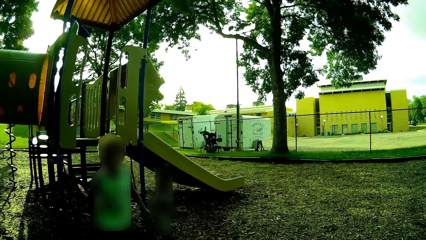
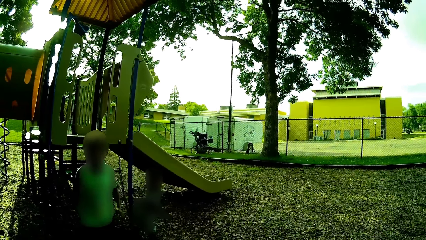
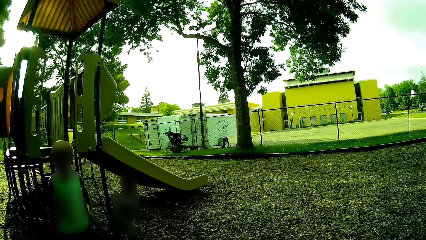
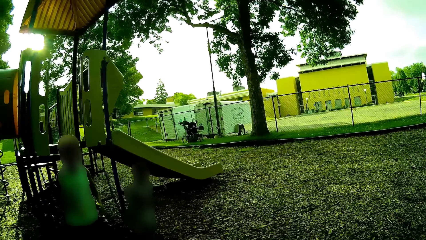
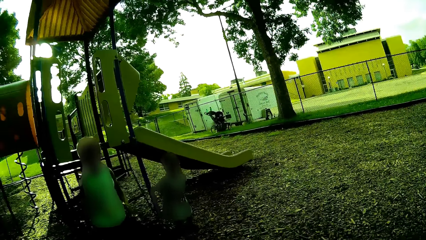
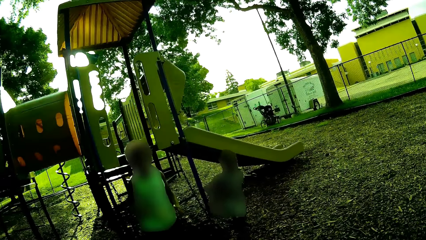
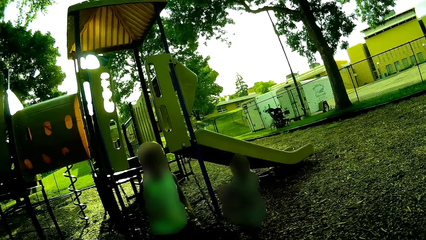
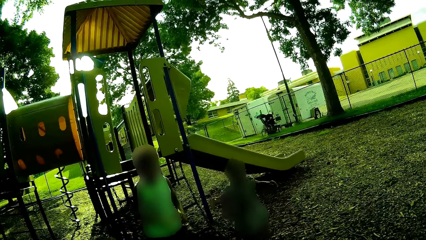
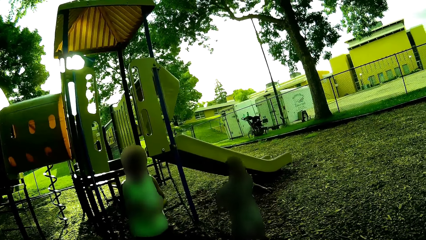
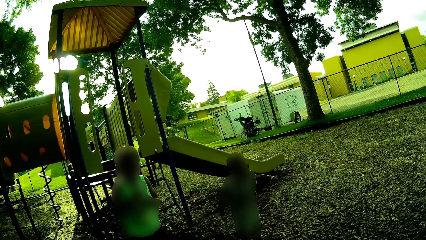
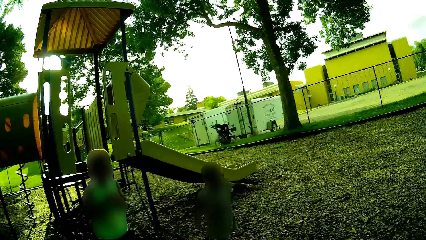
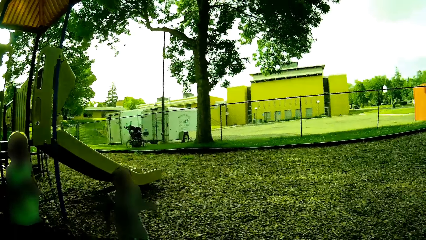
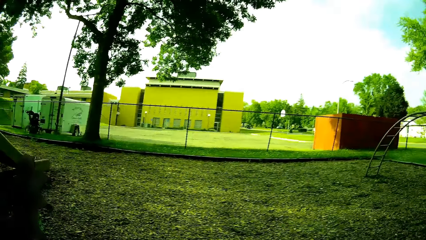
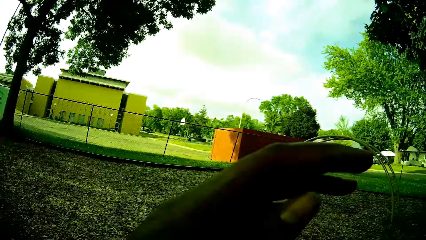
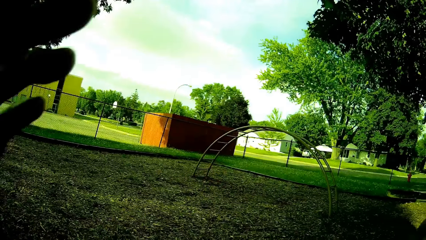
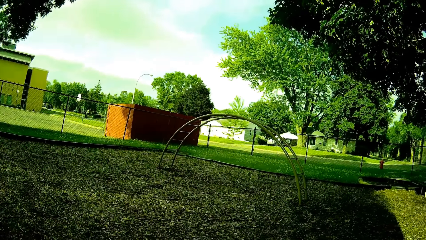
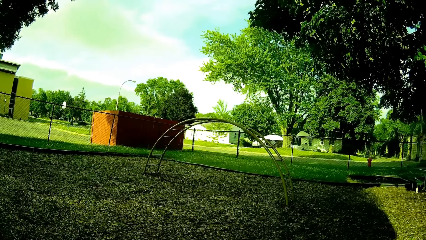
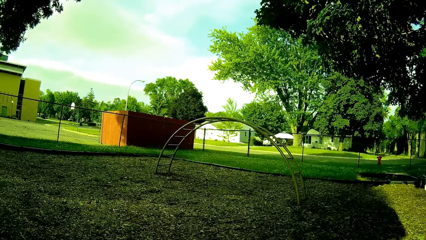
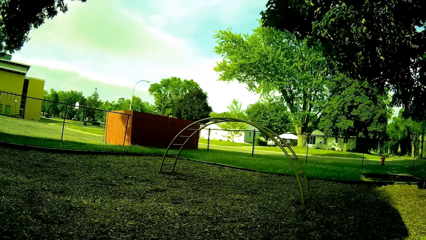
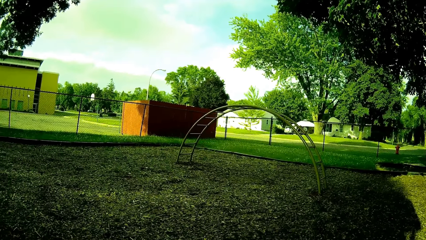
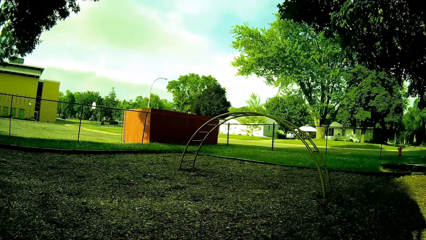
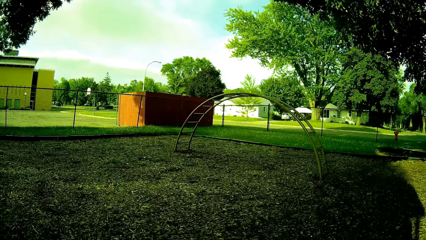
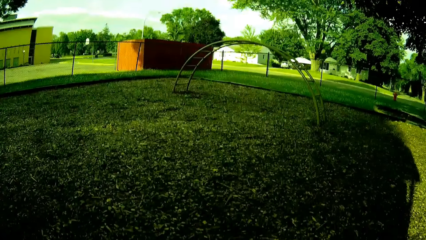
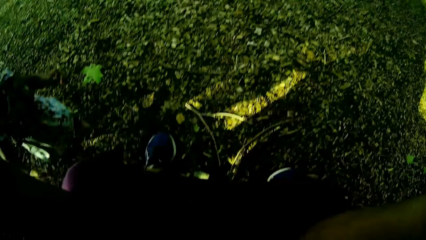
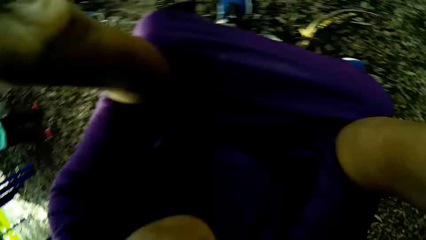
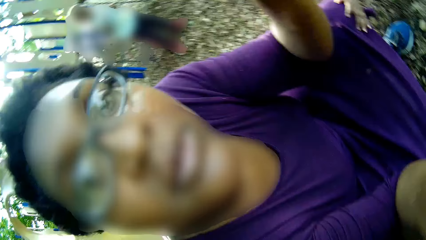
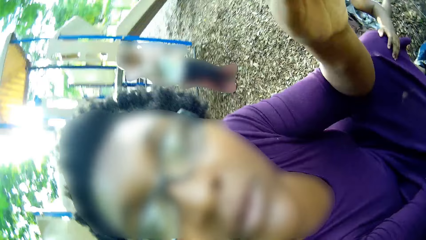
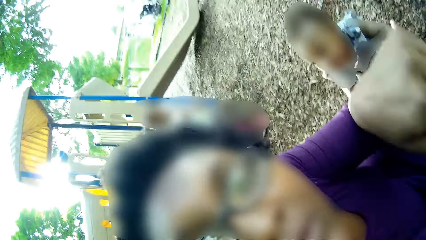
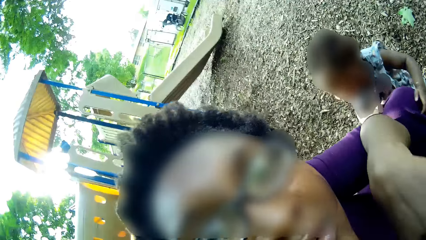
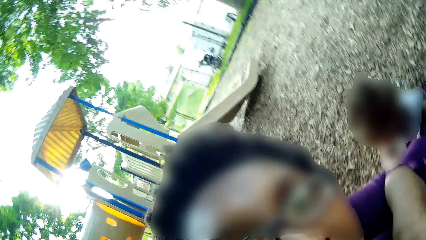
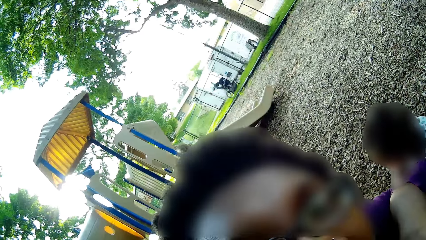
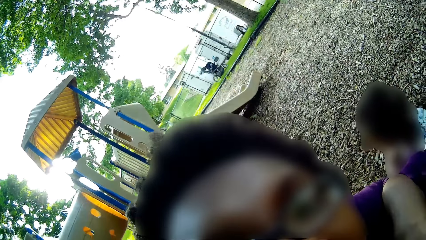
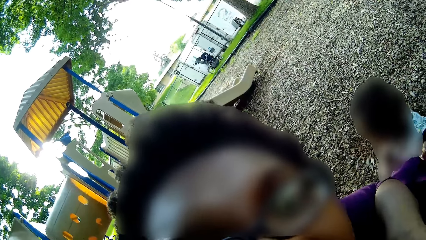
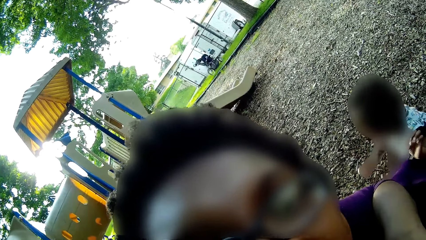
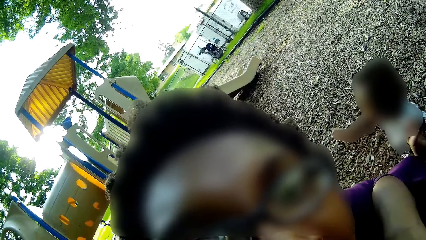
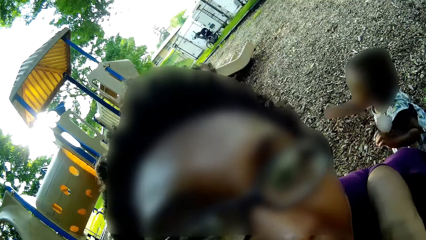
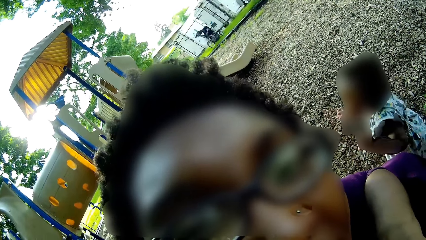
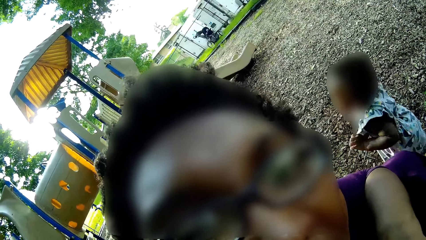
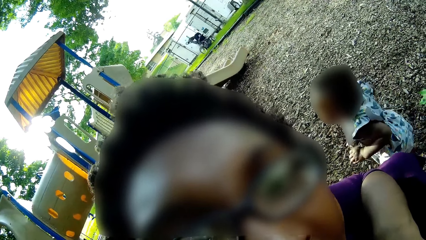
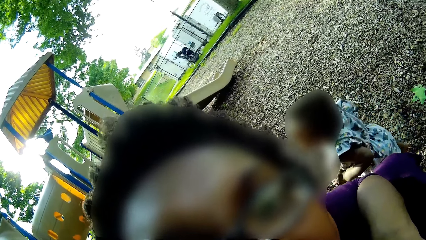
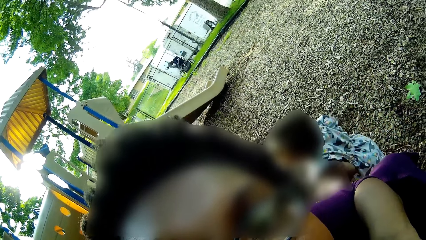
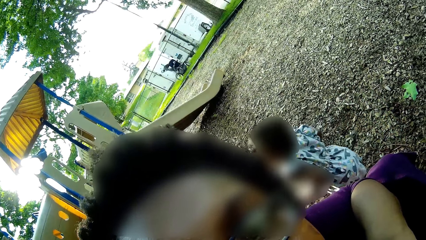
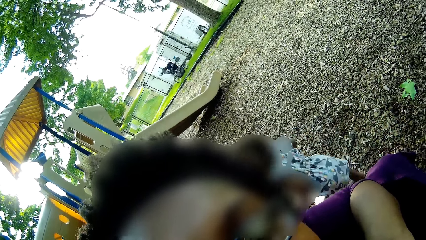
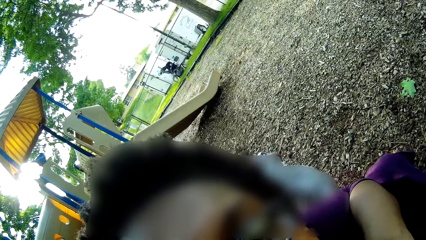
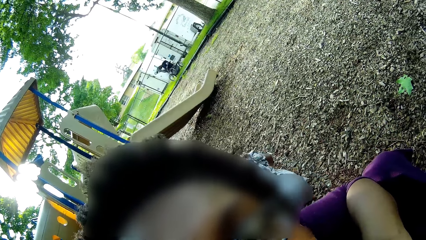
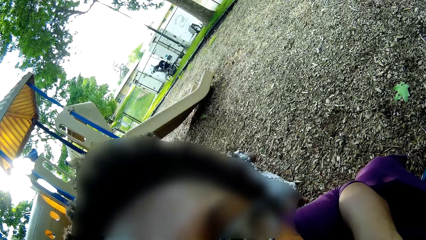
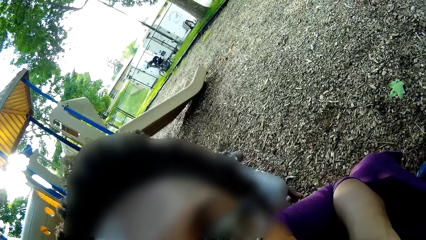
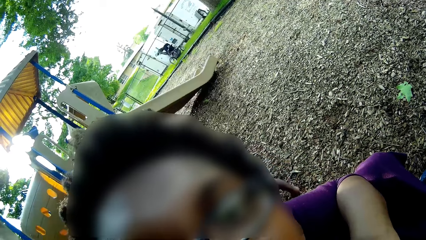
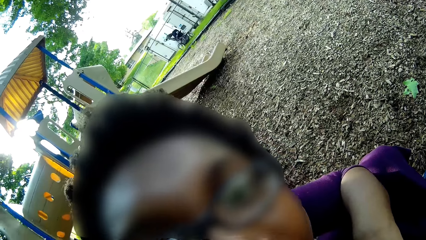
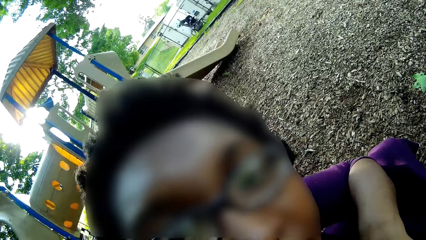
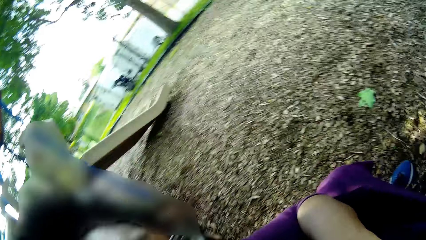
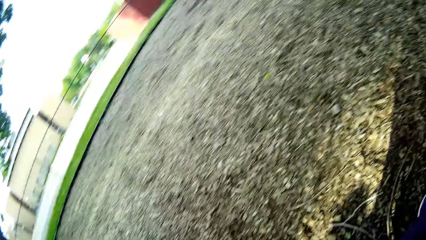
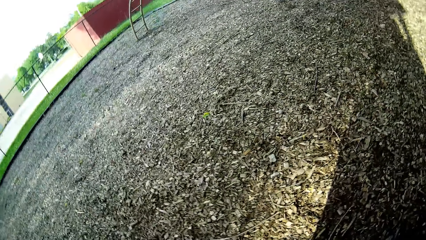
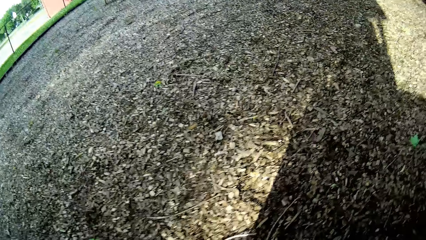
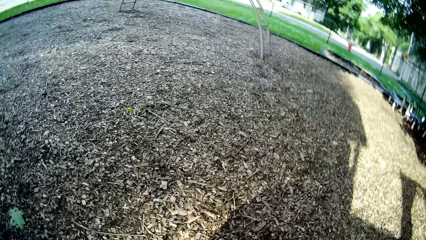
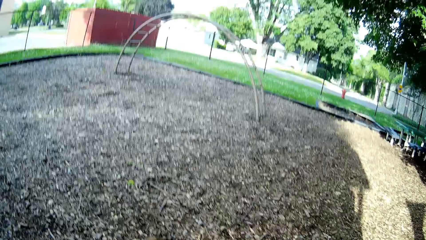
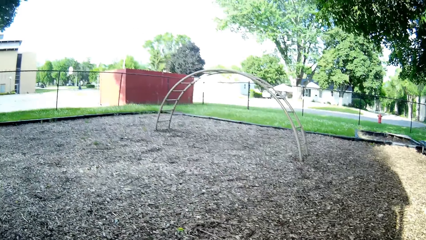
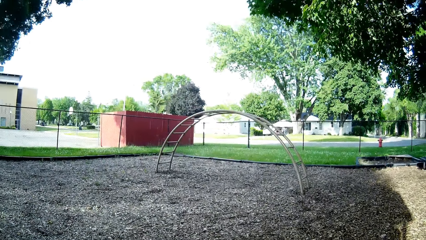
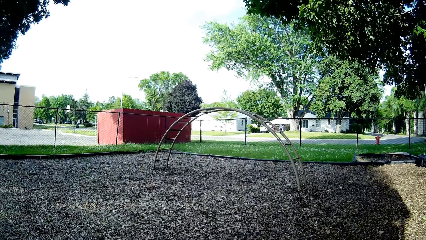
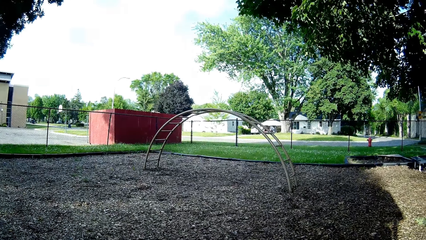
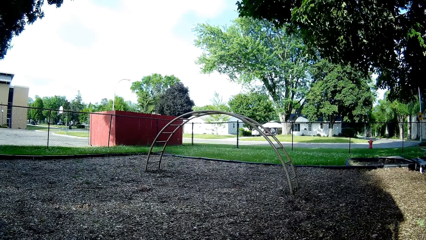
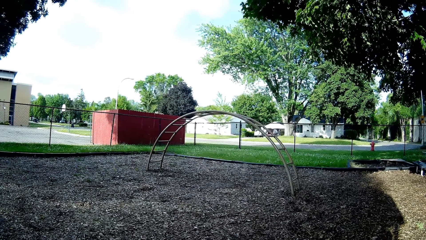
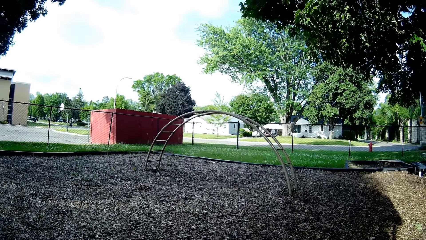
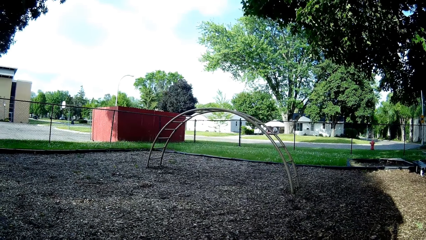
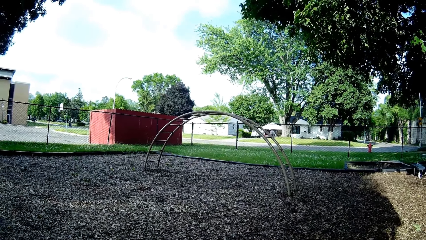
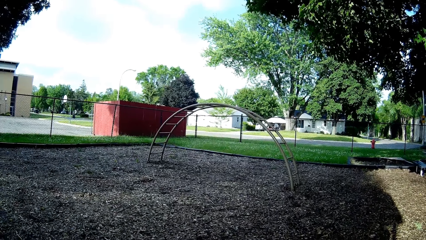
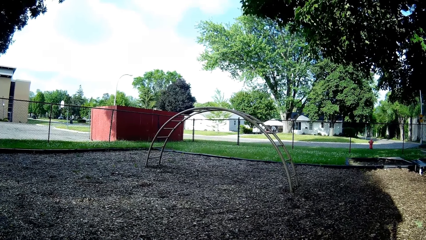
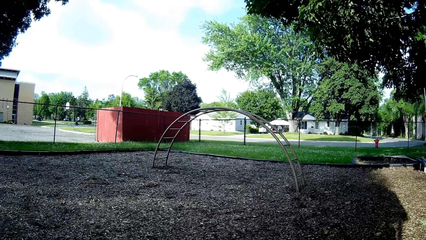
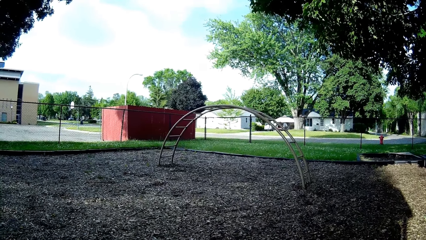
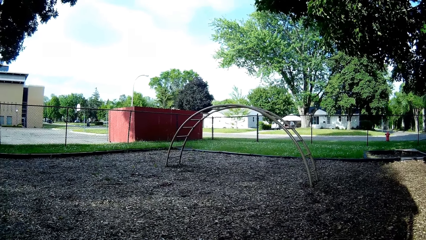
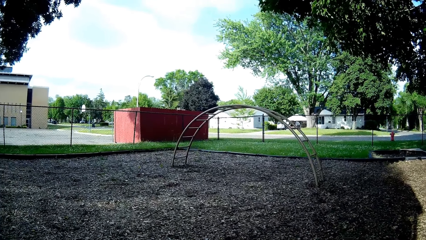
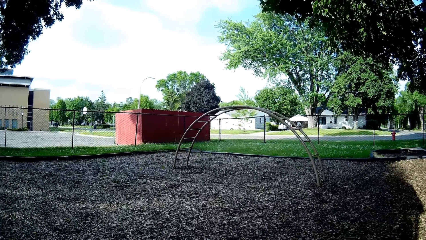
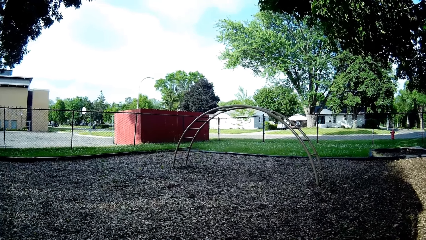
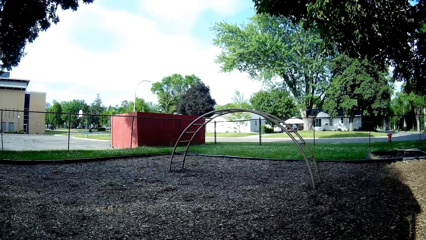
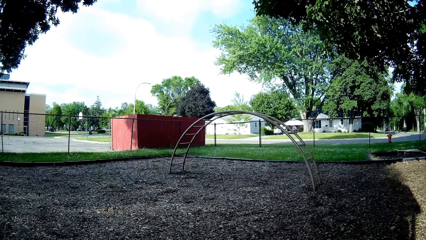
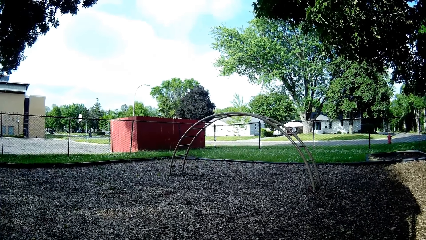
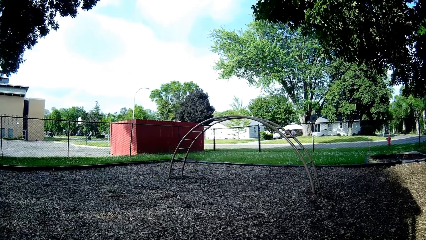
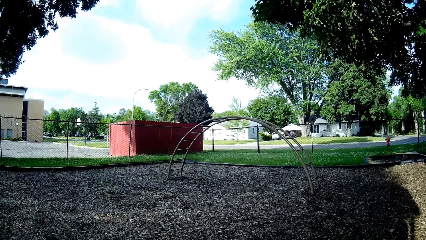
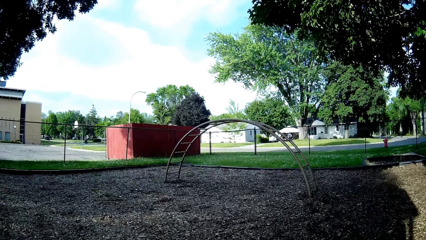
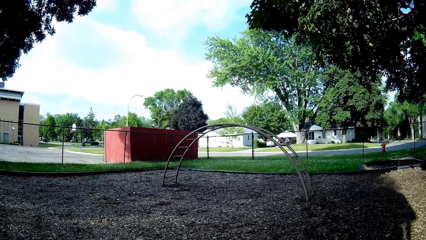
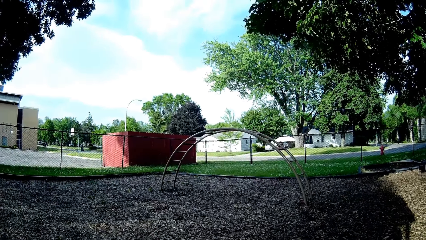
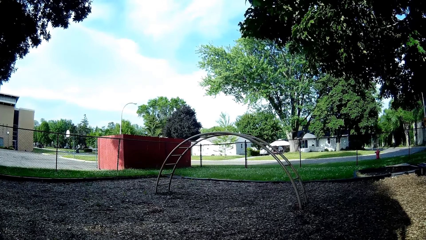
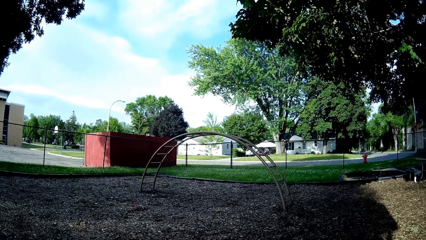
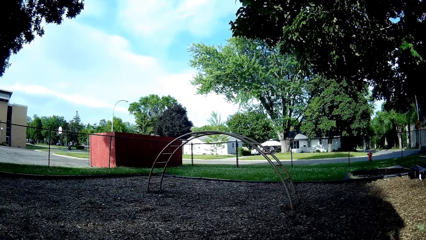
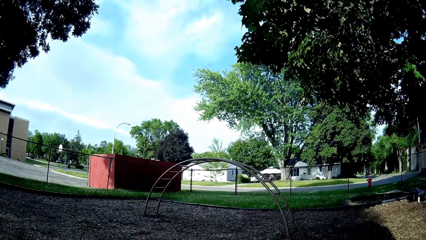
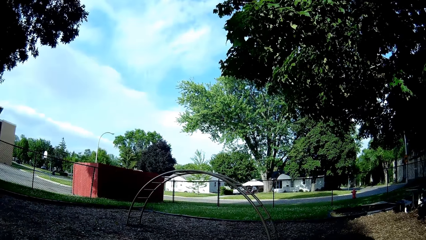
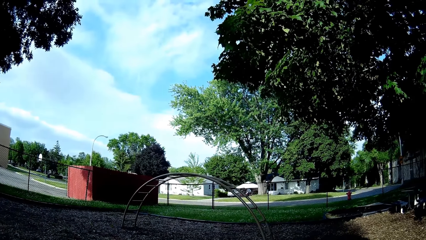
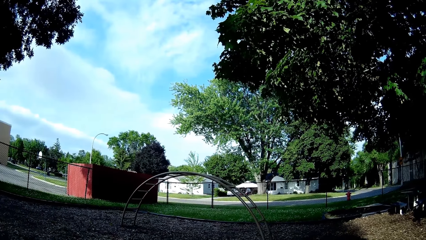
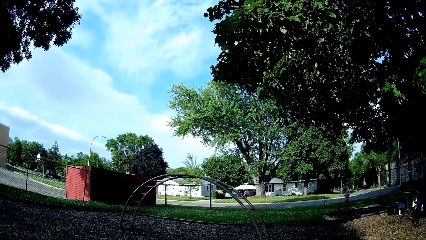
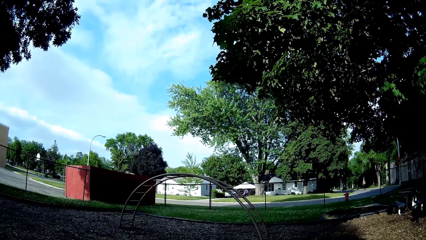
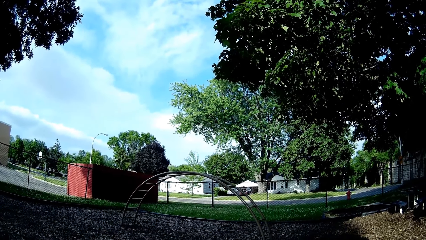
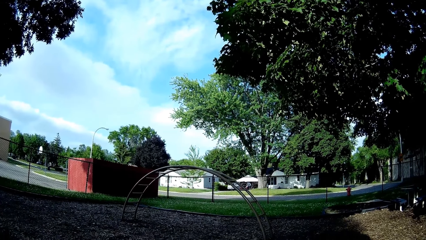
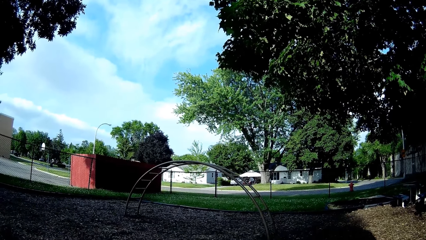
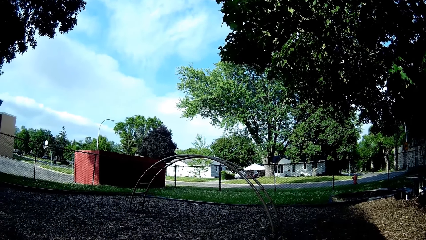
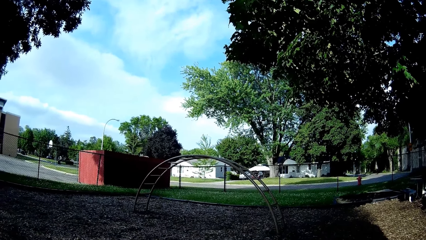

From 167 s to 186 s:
The girl walks on the field. The camera wearer faces the camera to herself. They look at the camera. They look around the area.
